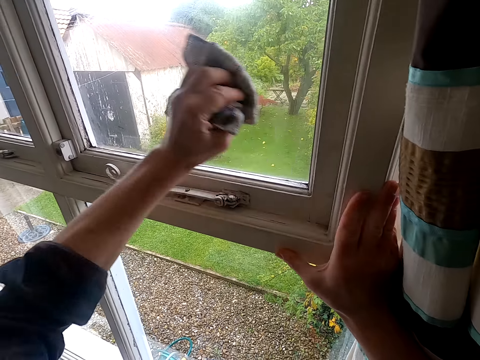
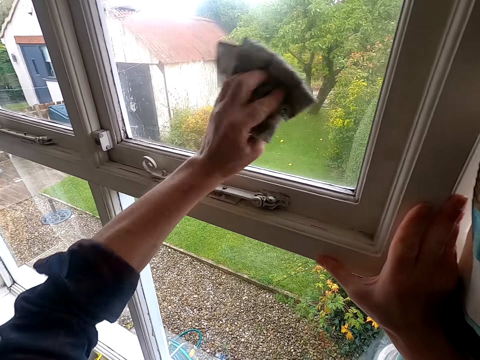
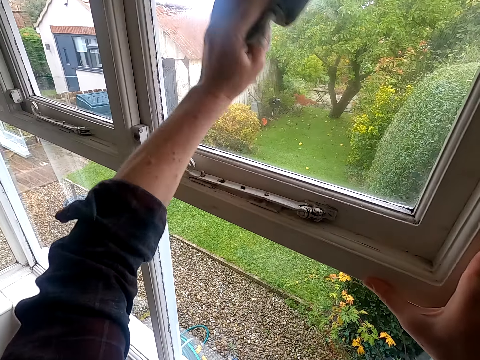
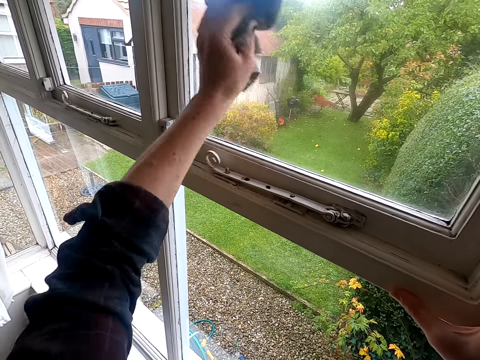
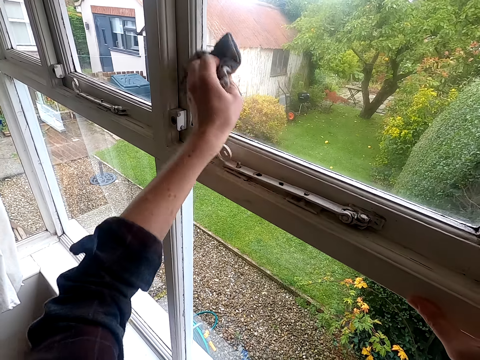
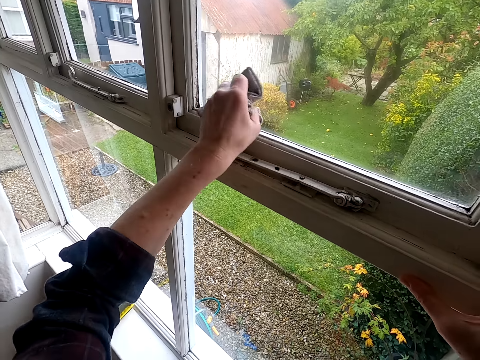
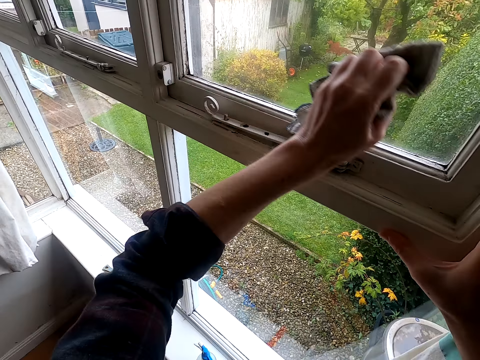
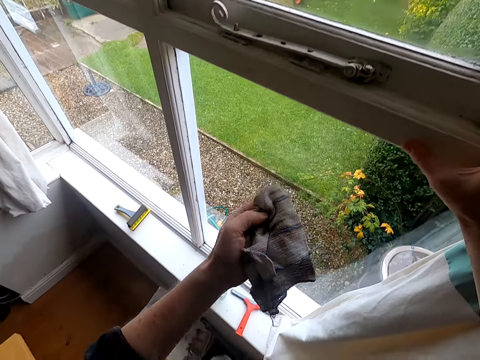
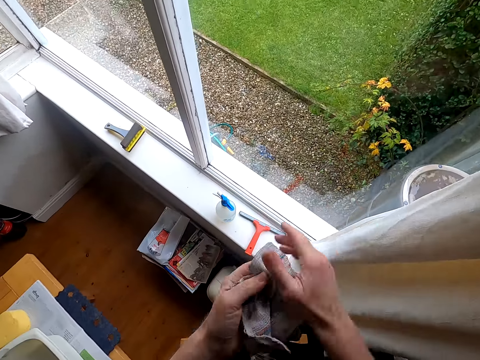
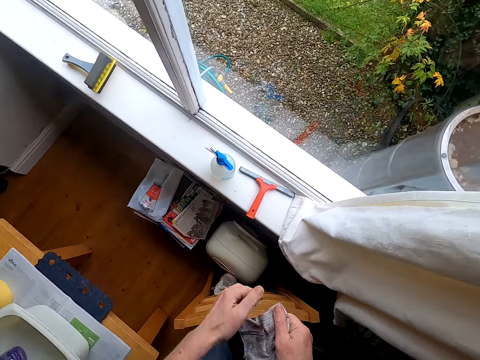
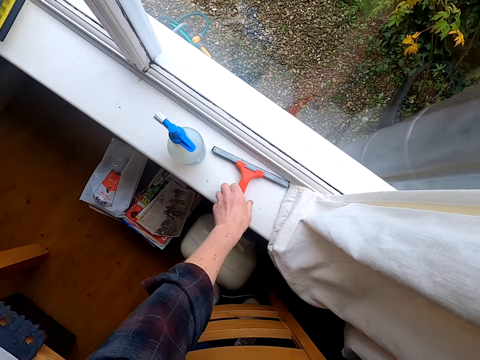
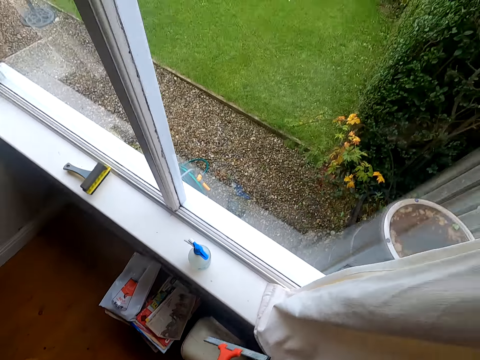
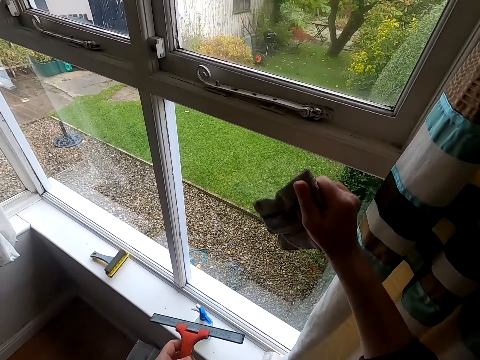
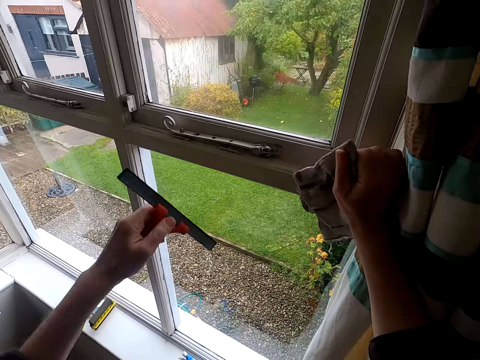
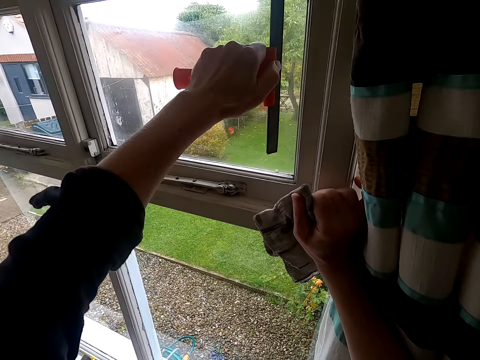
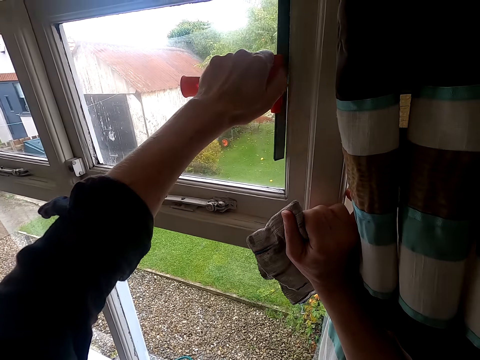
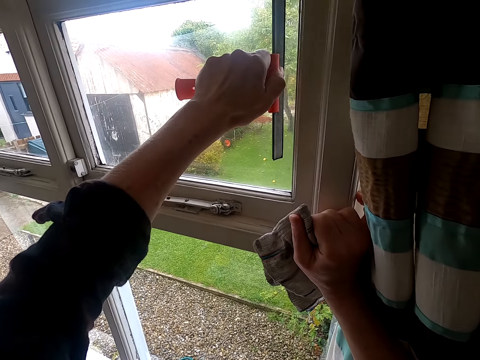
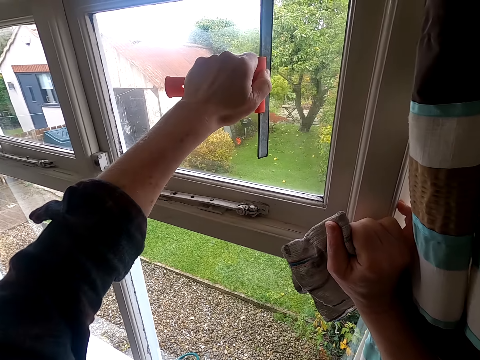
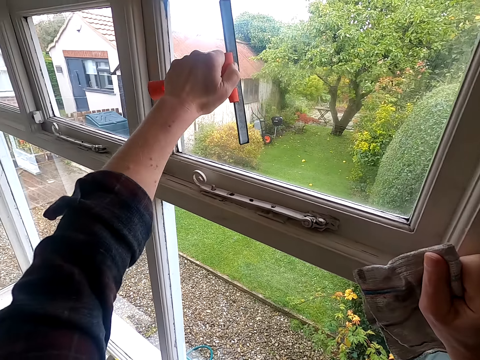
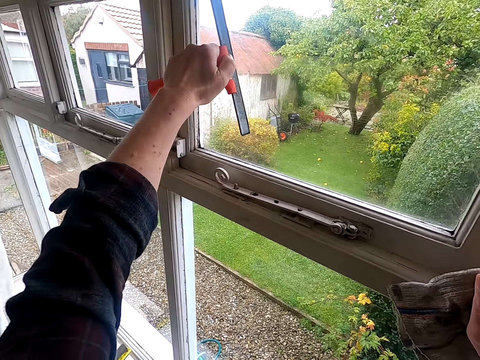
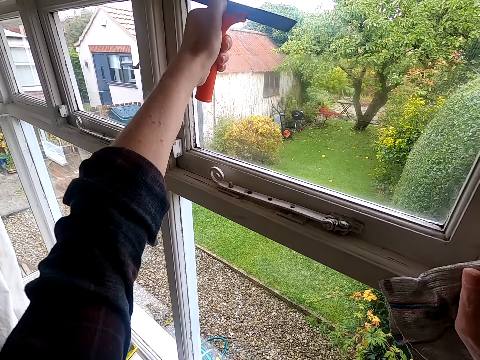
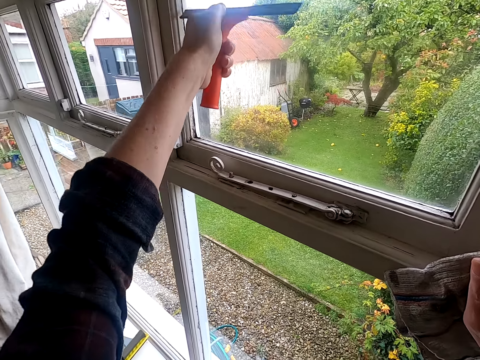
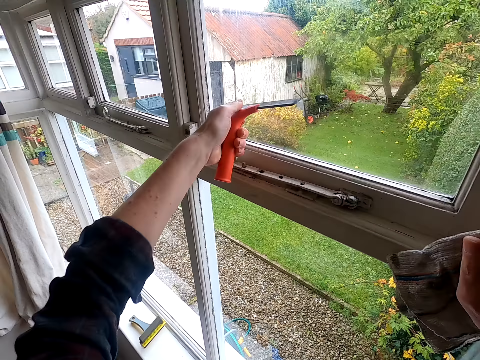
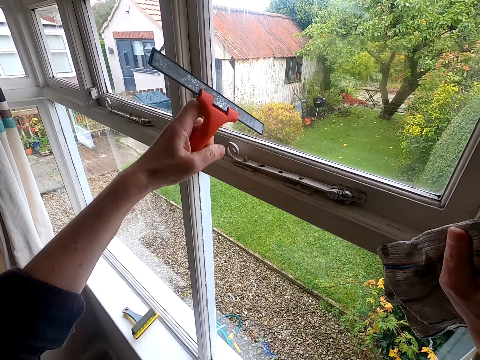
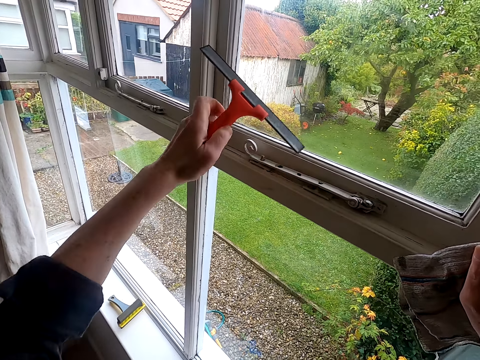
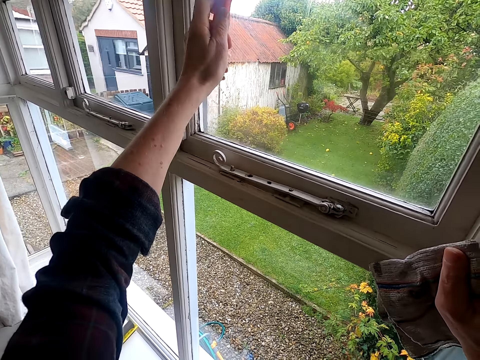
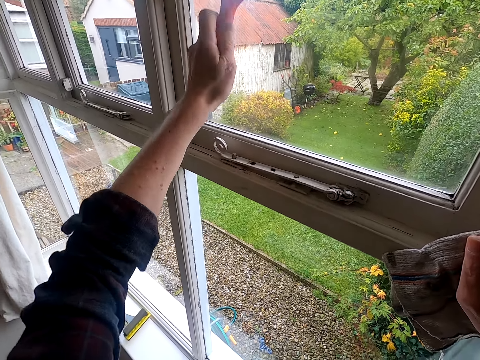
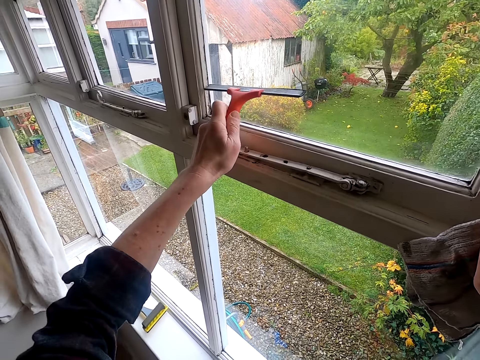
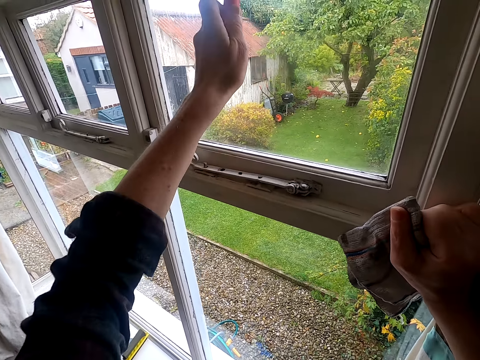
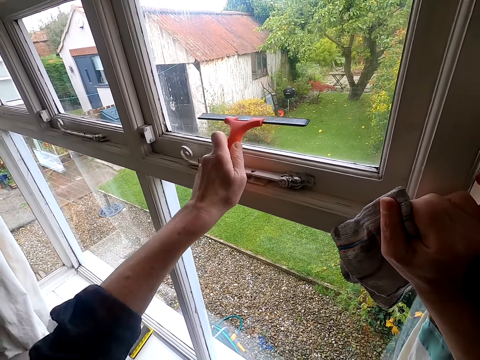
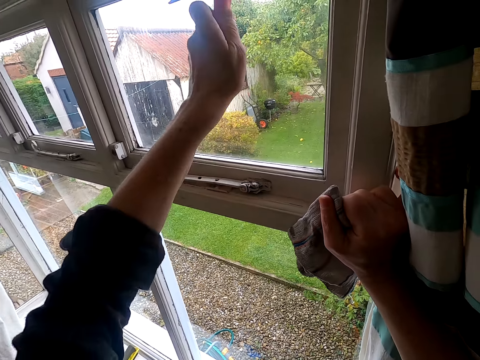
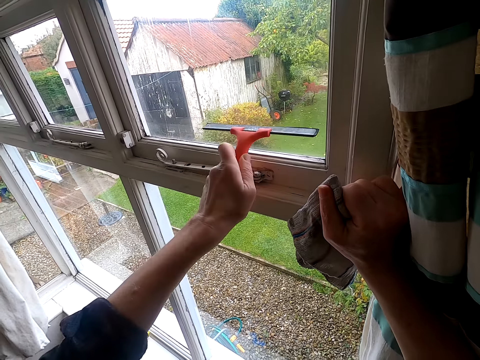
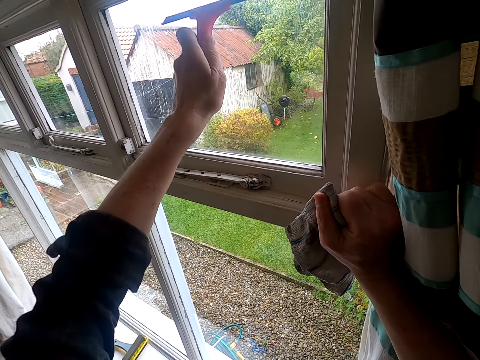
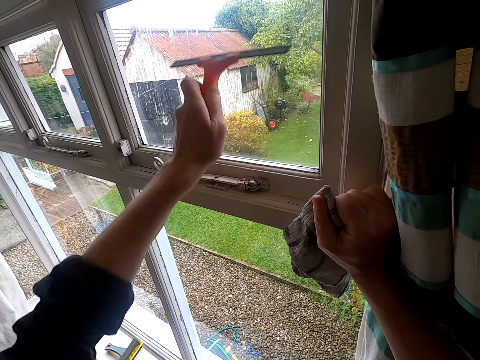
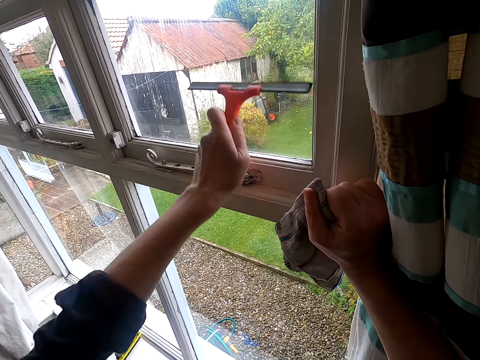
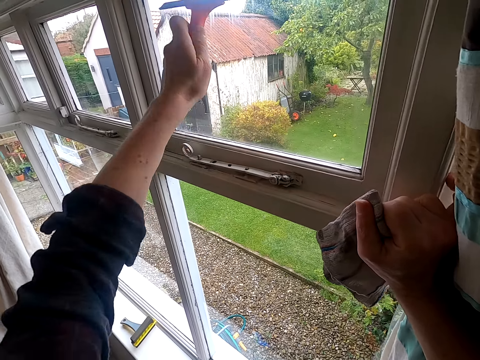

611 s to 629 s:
The camera wearer picks up a squeegee from a window. He cleans the window glass with the squeegee. He adjusts the squeegee on his hand. He cleans the window glass with the squeegee.

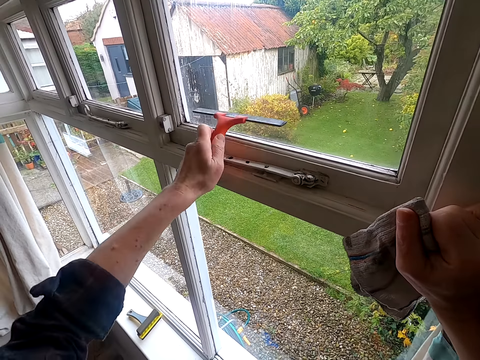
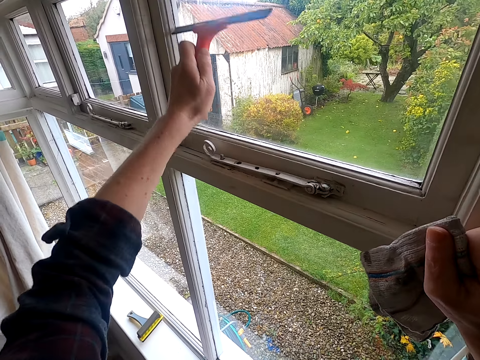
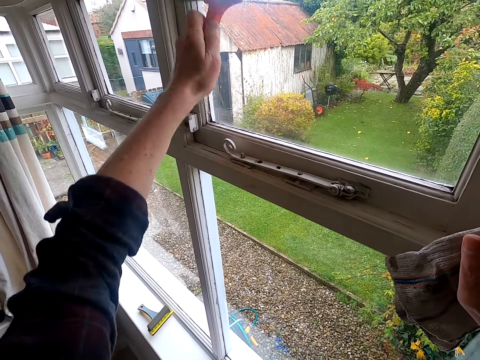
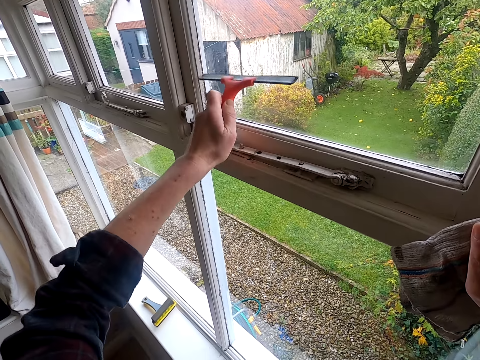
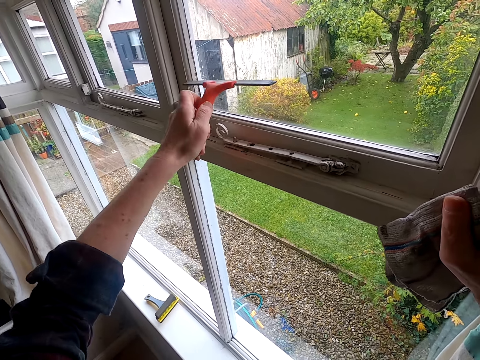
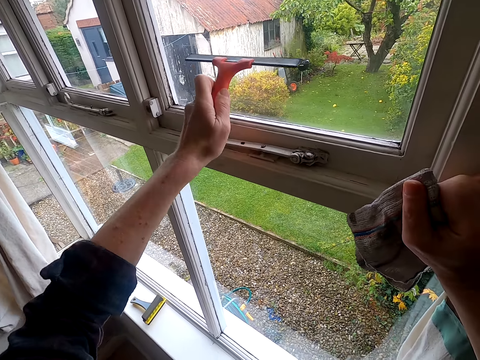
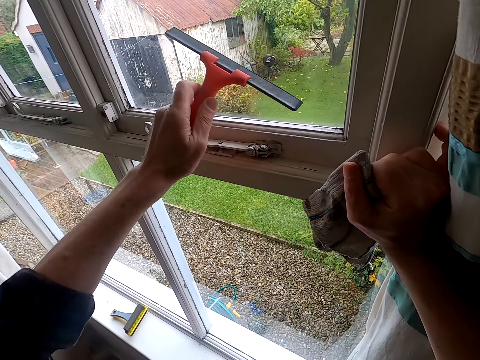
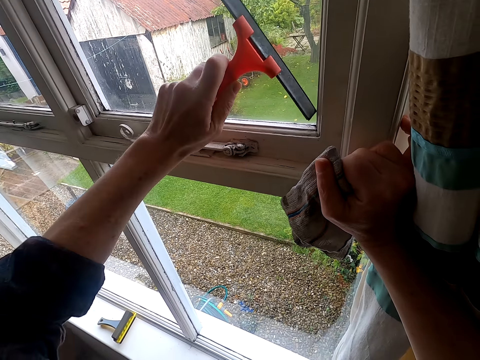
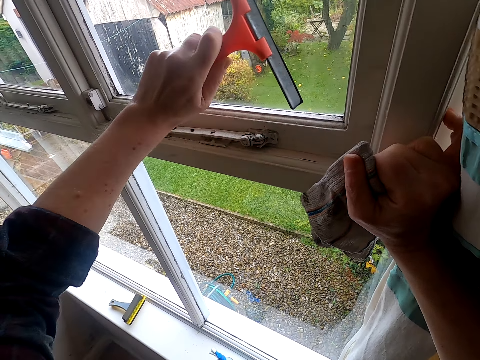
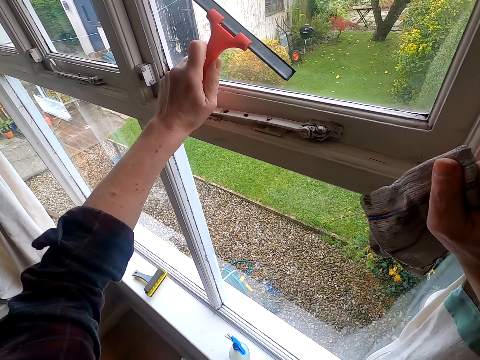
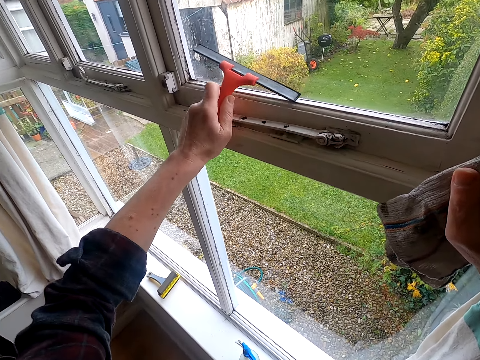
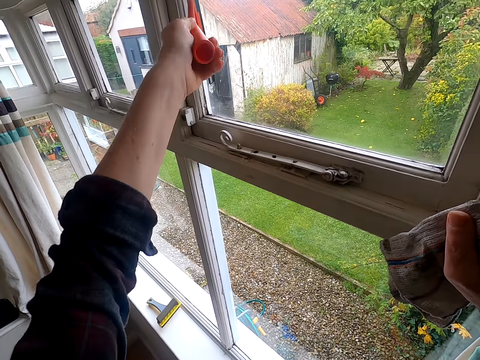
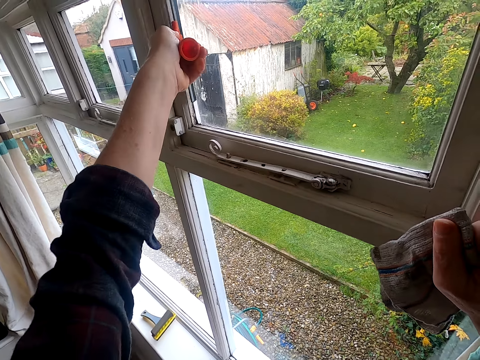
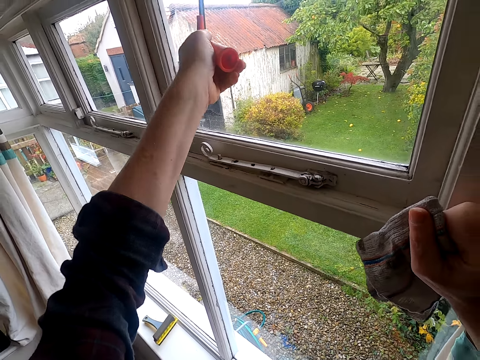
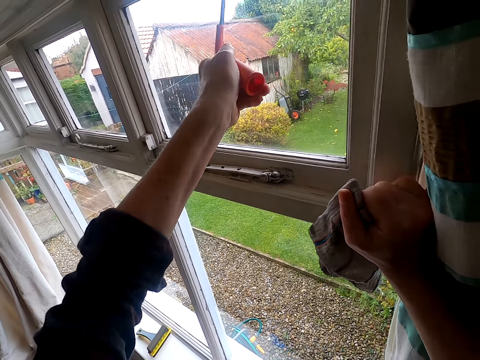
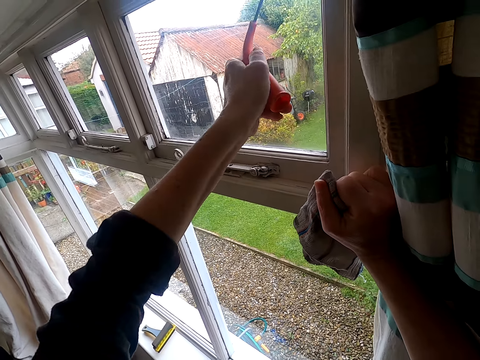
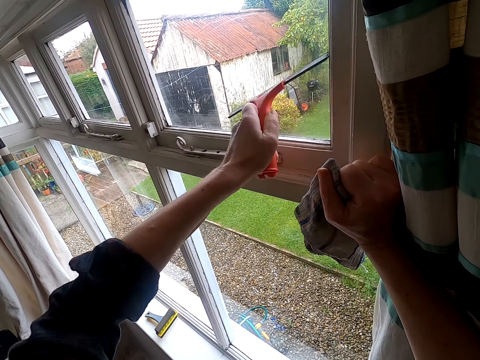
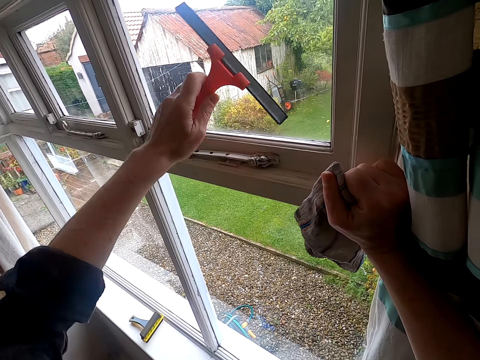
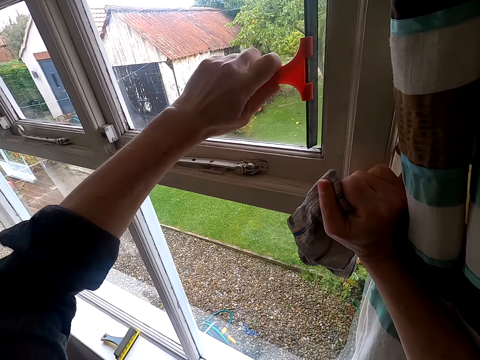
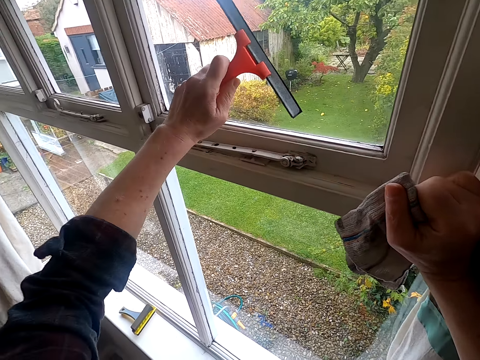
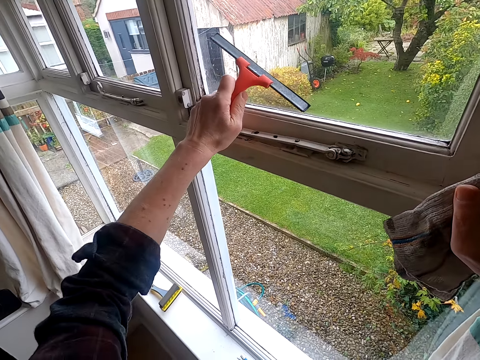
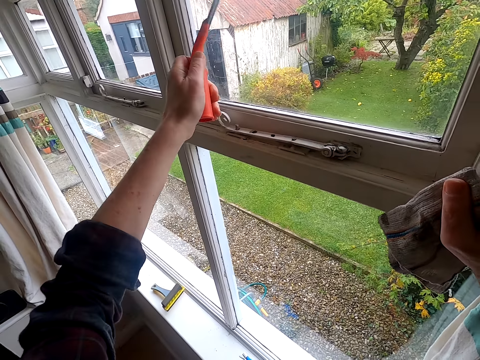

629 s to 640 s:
The camera wearer adjusts a squeegee on his hand. He cleans a window glass with the squeegee.
